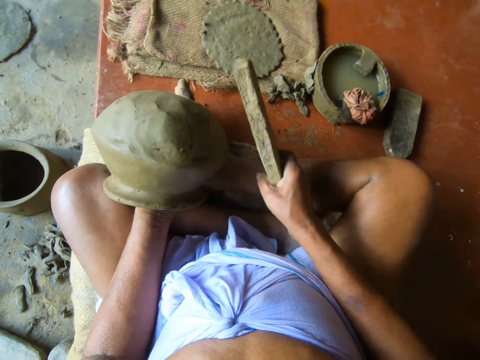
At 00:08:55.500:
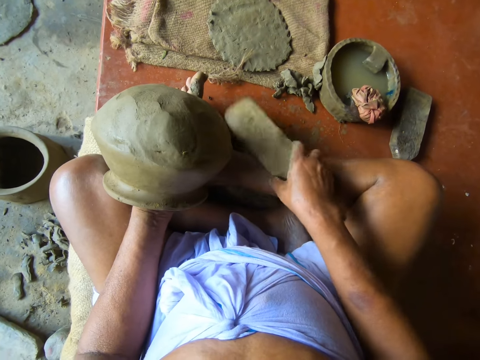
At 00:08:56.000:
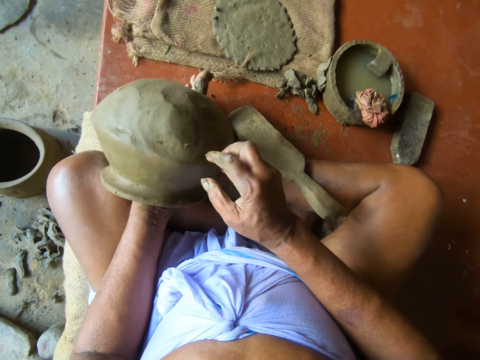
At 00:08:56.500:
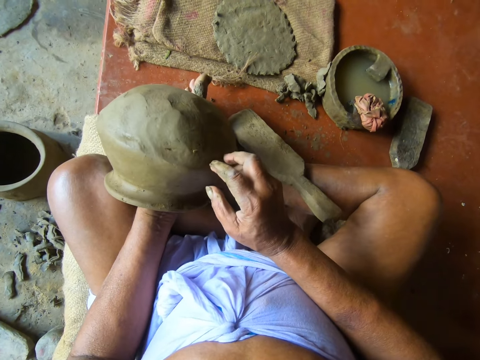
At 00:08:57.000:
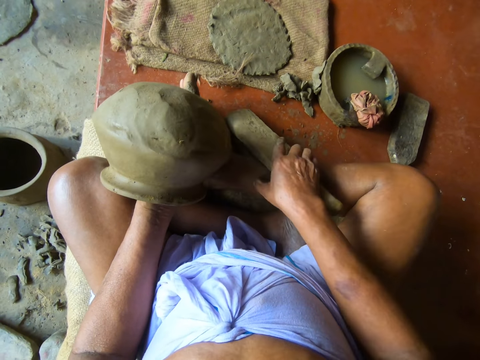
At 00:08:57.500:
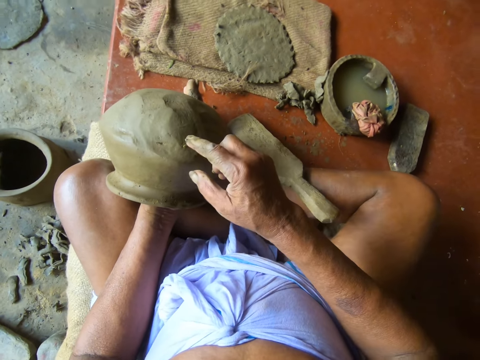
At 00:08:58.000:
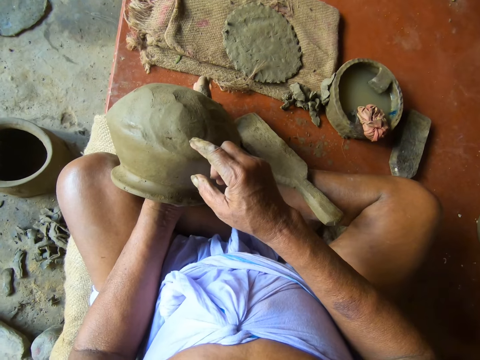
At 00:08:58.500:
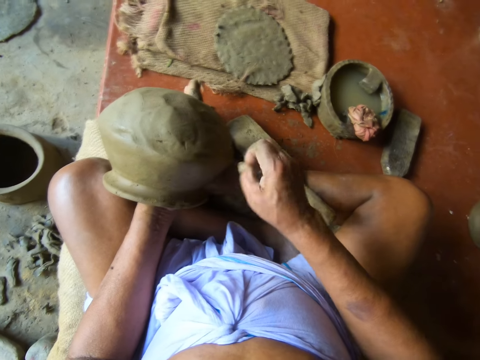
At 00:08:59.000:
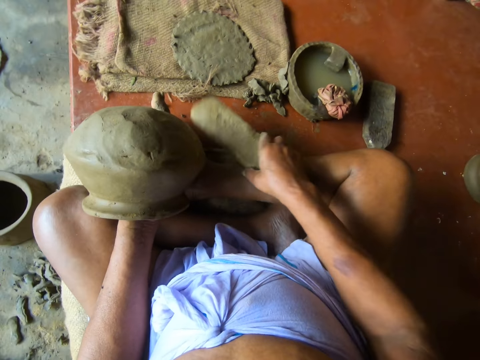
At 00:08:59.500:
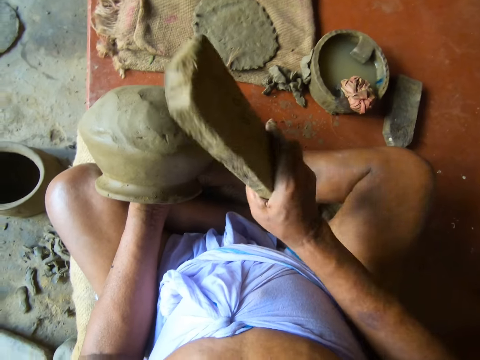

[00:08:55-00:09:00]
The camera wearer drops the wooden bat or pot shaper from his right hand on the floor. He touches the clay mold or pot in his left hand with his right hand. He touches the wooden bat on the floor with his right hand. He touches the clay mold in his left hand with his right hand. He picks up the wooden bat from the floor with his right hand. He hits the pot with the pot shaper.

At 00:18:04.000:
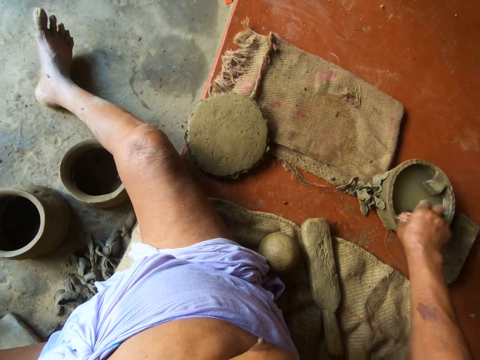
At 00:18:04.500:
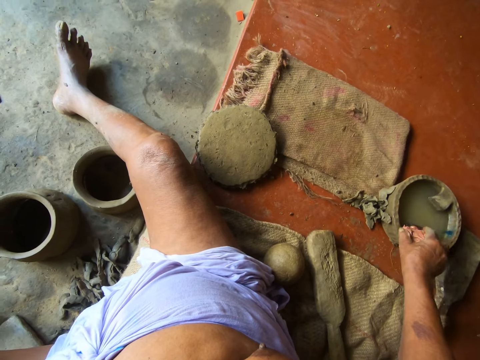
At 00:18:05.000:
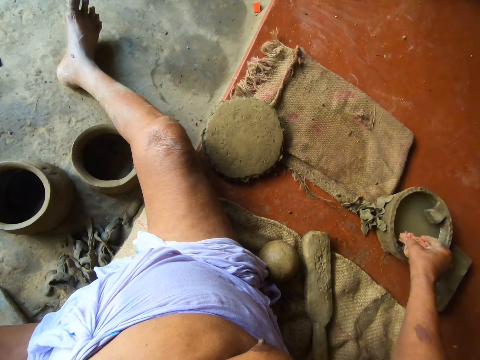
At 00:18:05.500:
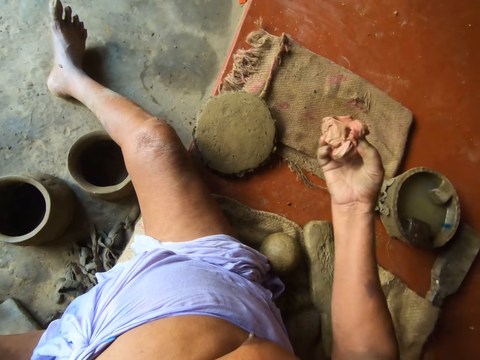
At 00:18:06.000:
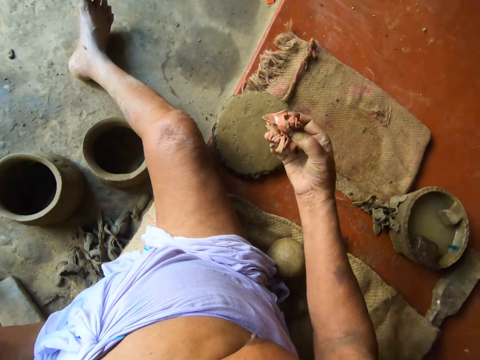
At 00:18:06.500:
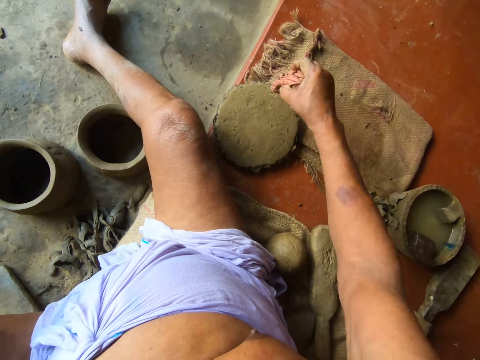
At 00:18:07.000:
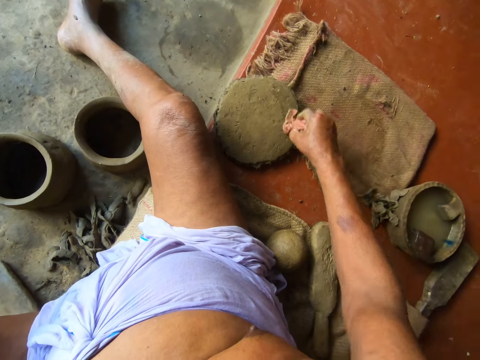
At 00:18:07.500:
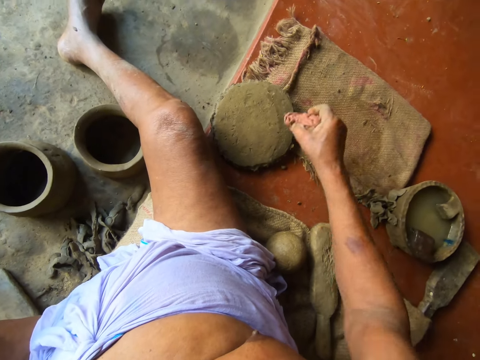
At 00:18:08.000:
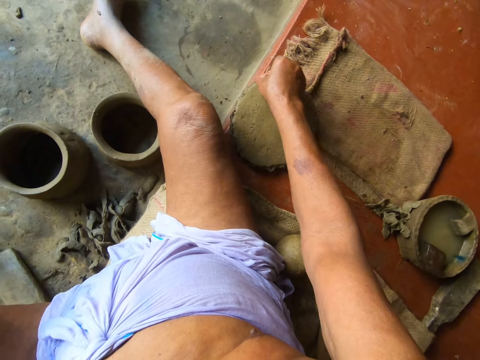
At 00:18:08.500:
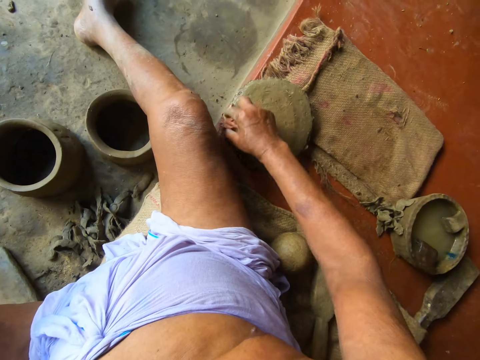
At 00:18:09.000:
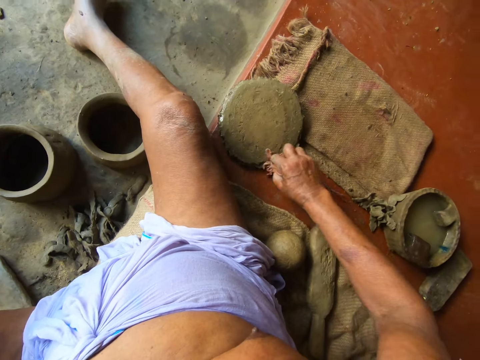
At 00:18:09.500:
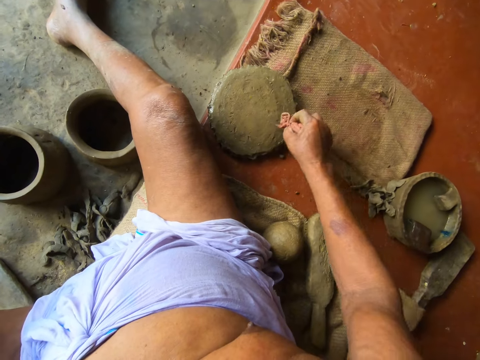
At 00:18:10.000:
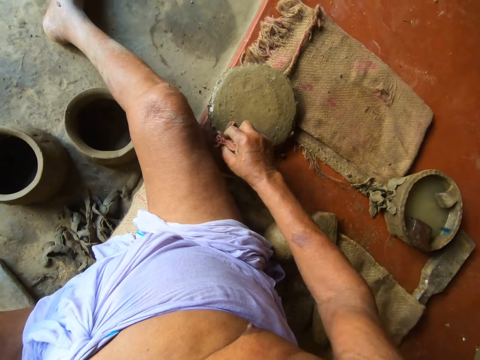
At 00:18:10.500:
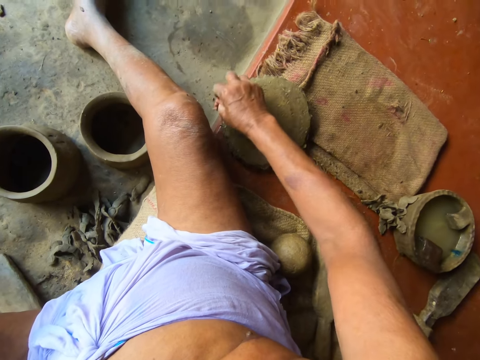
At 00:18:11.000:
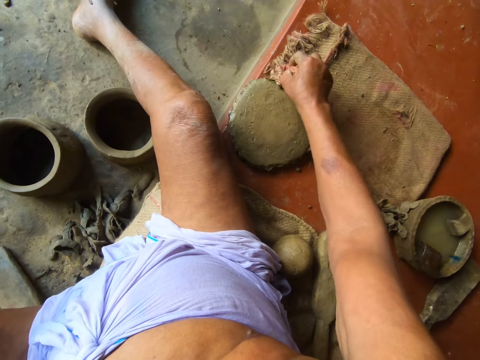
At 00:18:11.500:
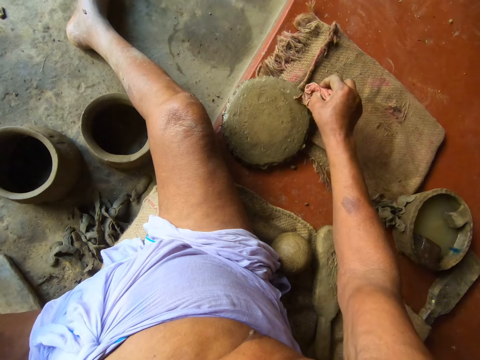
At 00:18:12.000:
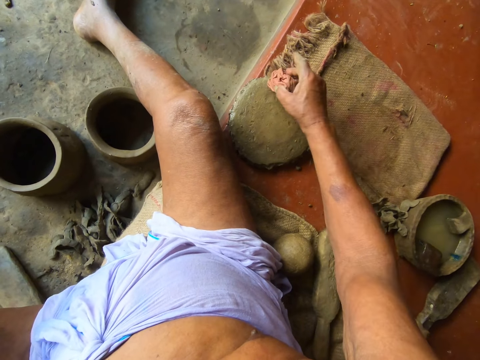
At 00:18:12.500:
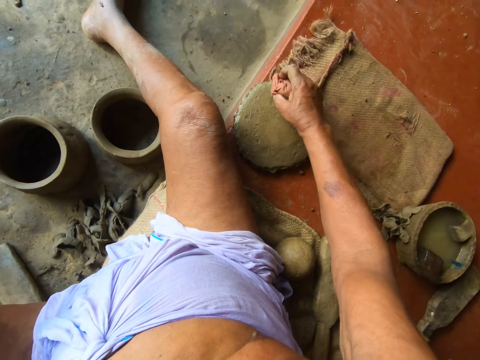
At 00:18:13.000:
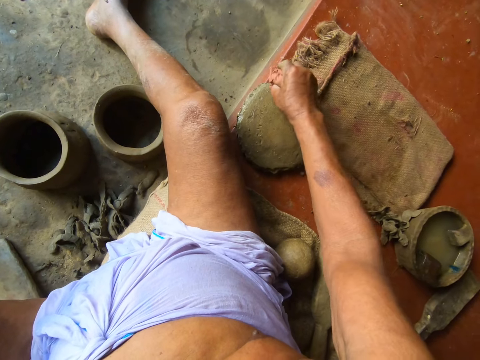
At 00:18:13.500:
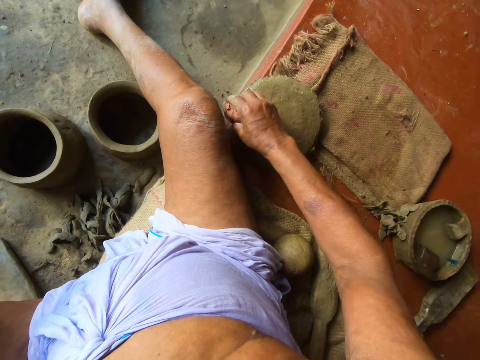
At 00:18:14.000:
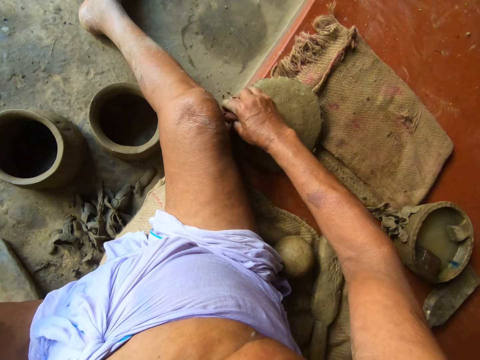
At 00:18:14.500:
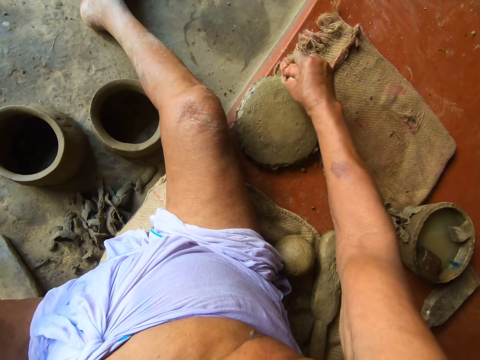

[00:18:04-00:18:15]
The camera wearer moves a hand. He wipes the clay mold with the cloth in his right hand.

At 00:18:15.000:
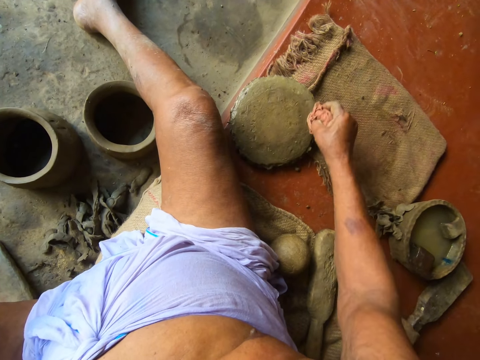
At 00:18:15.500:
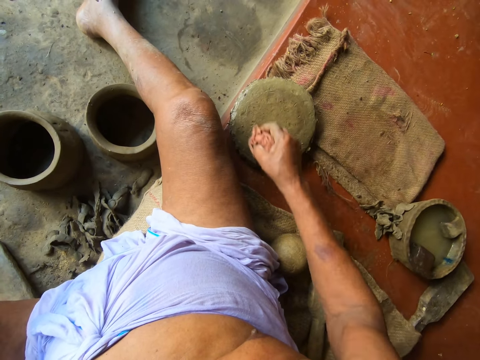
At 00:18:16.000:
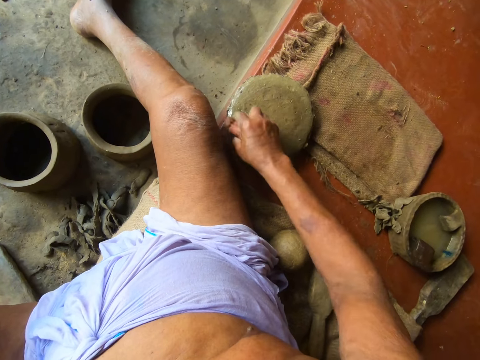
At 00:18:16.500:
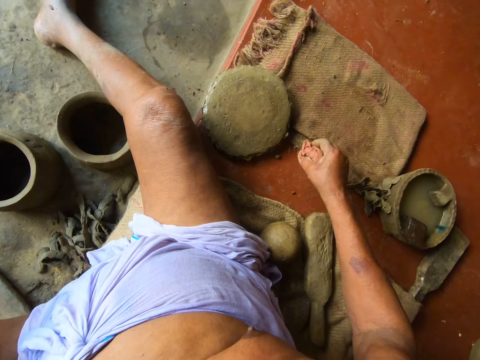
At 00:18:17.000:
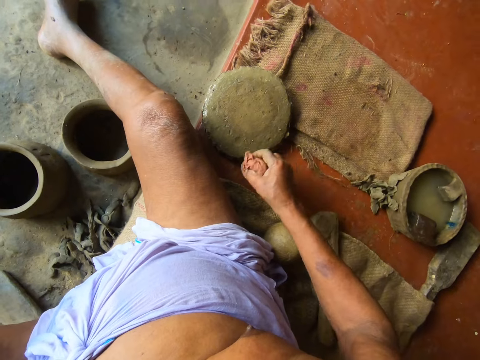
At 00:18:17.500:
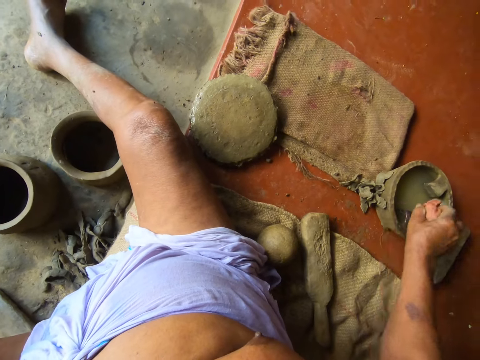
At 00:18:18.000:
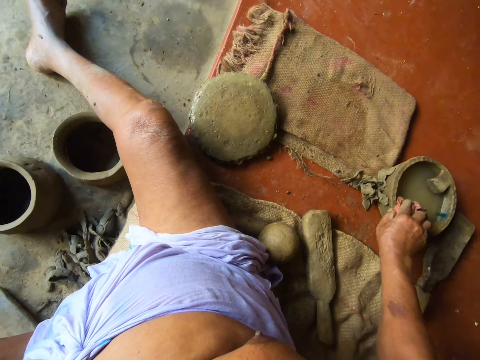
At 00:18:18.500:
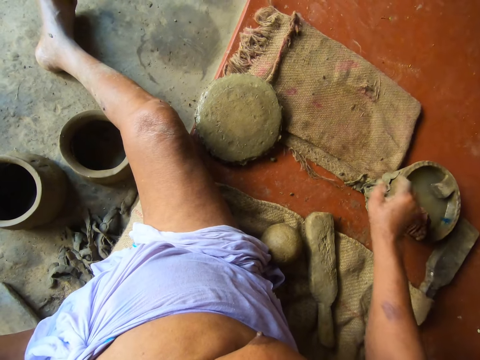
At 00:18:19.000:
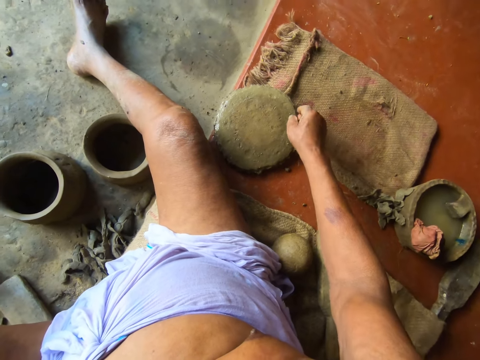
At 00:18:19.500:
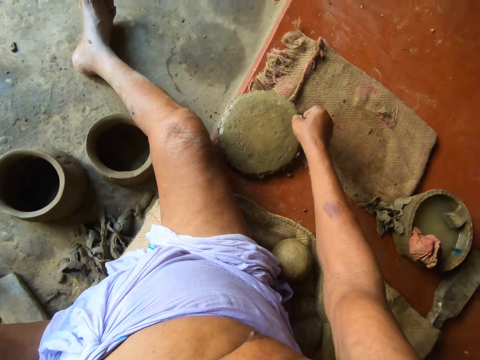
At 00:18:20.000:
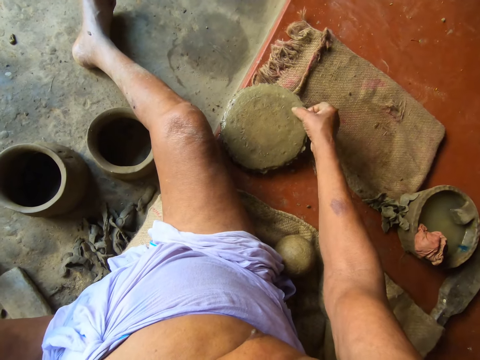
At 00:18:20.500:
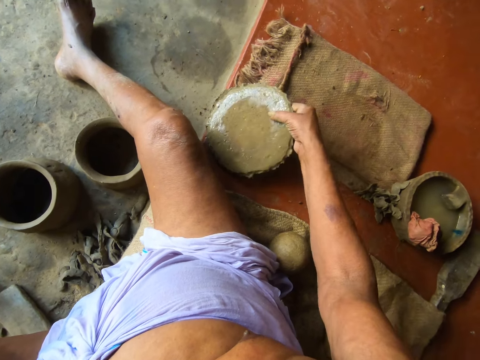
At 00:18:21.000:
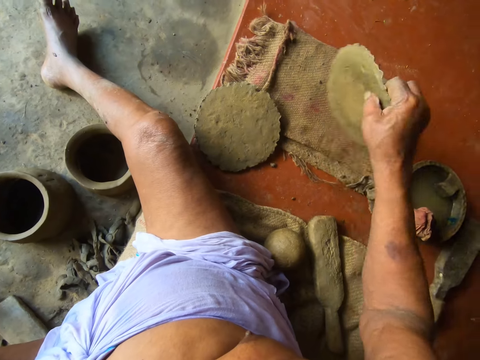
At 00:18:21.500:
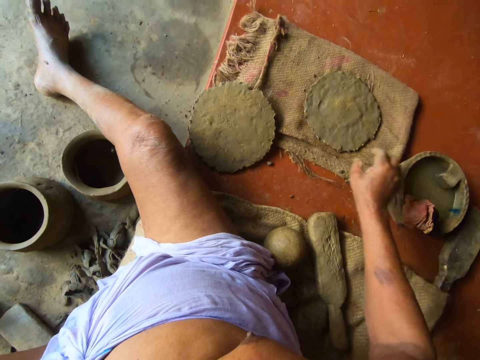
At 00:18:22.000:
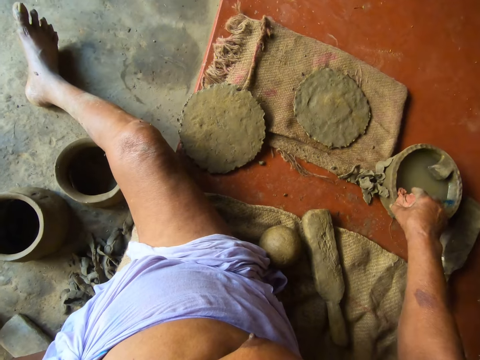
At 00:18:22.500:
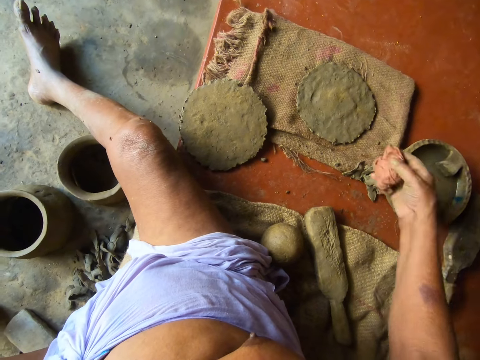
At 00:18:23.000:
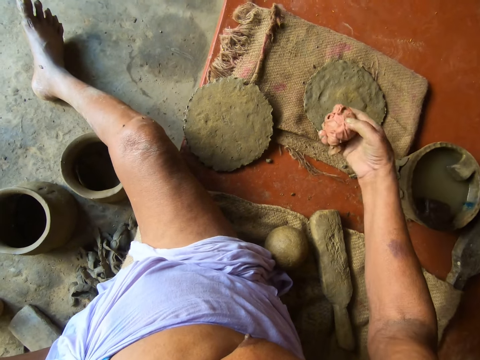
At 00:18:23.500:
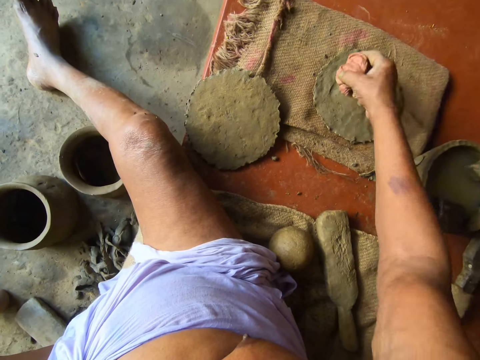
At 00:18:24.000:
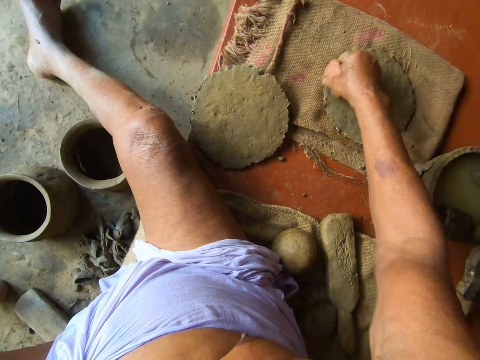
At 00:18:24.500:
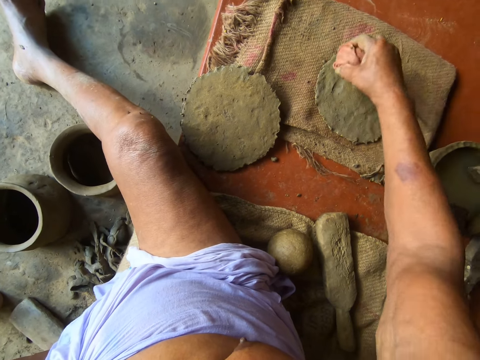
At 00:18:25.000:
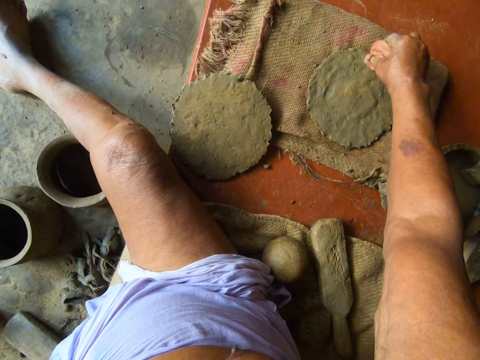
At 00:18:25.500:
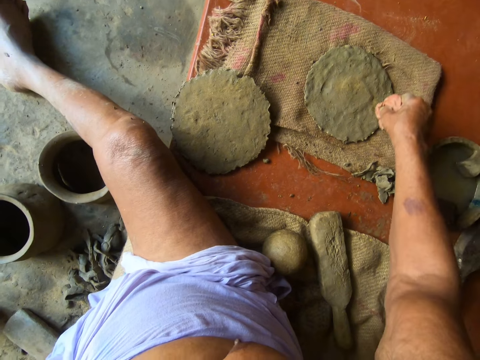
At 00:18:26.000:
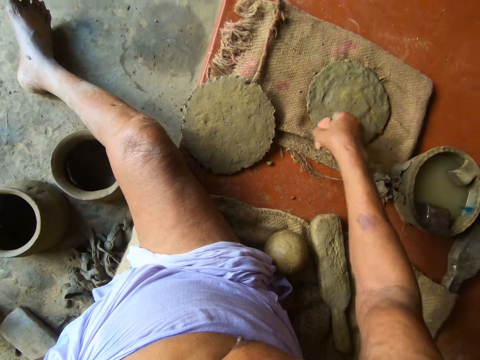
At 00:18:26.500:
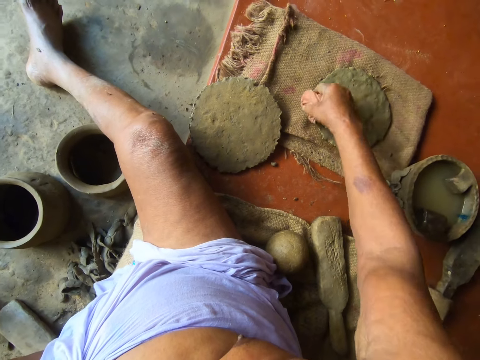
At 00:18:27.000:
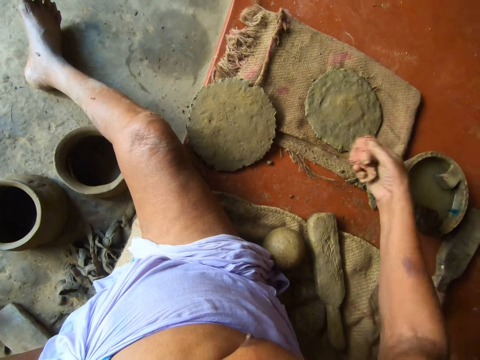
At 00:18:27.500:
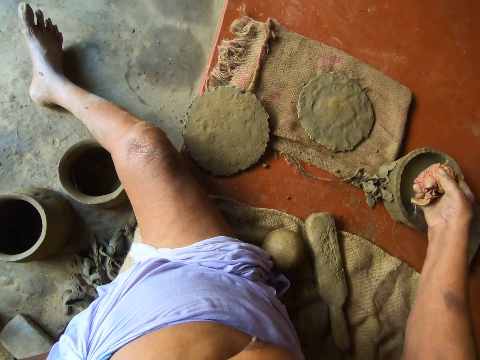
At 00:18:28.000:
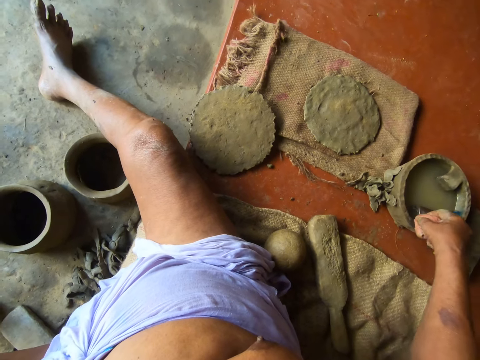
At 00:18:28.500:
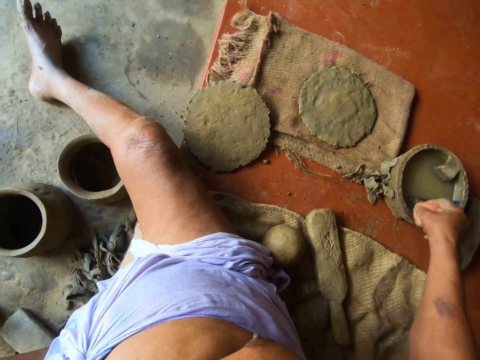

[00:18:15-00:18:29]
The camera wearer places the rag or cloth in his right hand on the bowl or container on the floor. He picks up the clay pot foot or clay model on the floor with his right hand. He drops the clay pot foot in his right hand on the mat on the floor. He picks up the rag on the bowl with his right hand. He wipes the clay pot foot on the mat with the rag in his right hand. He applies water on the clay model with the cloth. He places the rag in his right hand on the bowl on the floor. He presses the cloth on the container.
